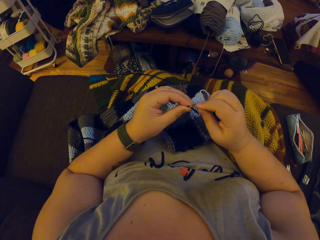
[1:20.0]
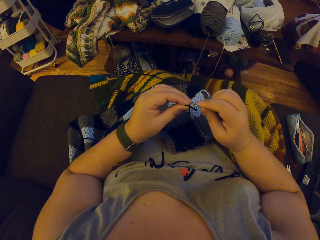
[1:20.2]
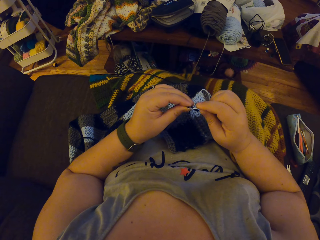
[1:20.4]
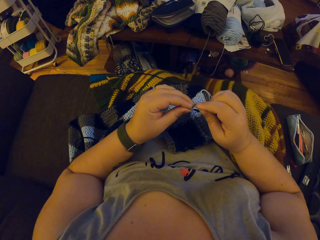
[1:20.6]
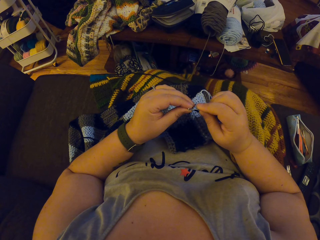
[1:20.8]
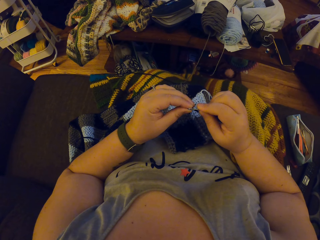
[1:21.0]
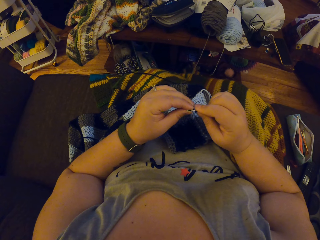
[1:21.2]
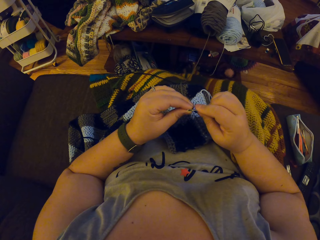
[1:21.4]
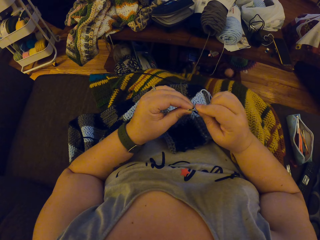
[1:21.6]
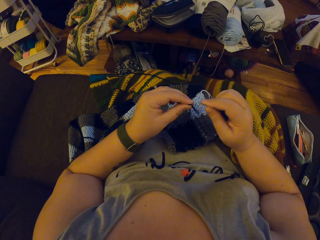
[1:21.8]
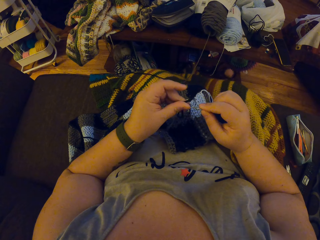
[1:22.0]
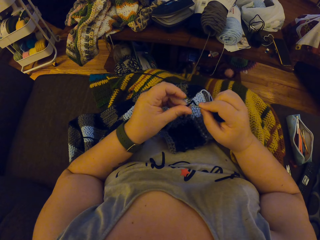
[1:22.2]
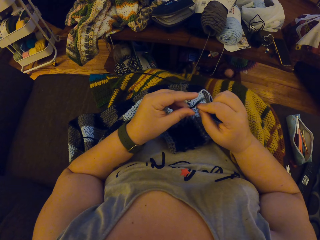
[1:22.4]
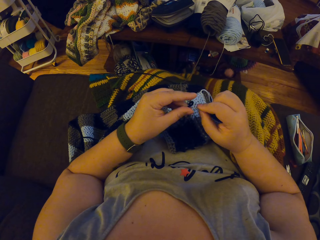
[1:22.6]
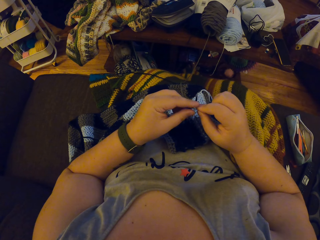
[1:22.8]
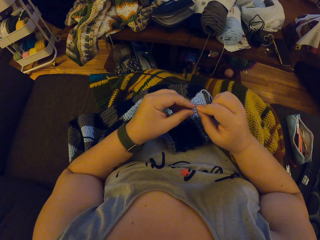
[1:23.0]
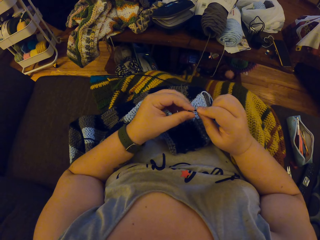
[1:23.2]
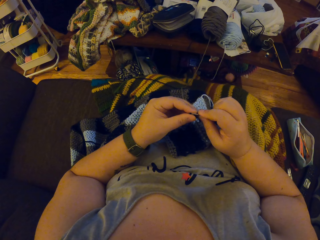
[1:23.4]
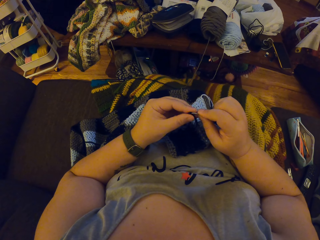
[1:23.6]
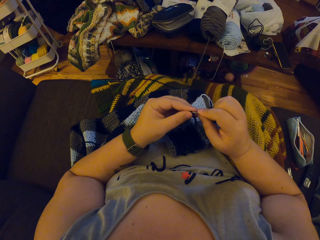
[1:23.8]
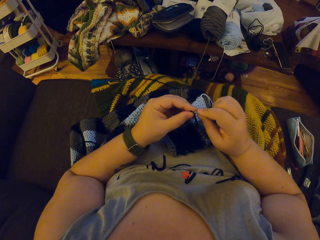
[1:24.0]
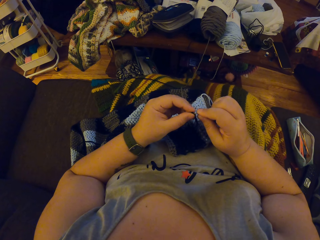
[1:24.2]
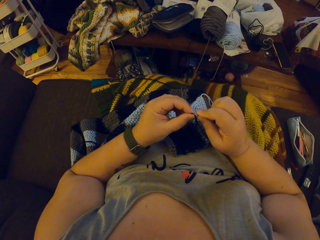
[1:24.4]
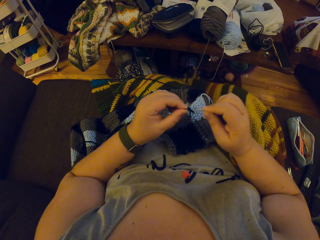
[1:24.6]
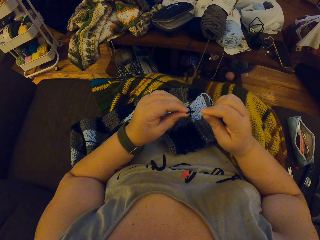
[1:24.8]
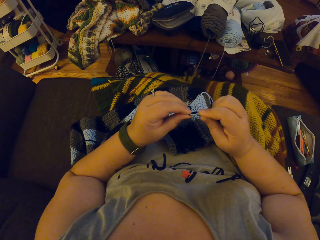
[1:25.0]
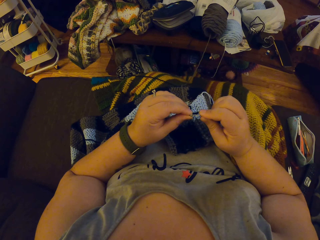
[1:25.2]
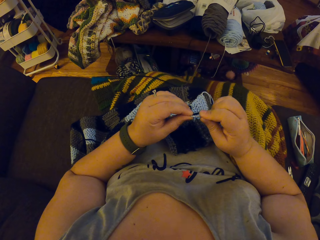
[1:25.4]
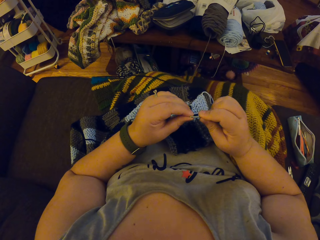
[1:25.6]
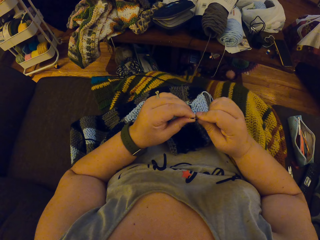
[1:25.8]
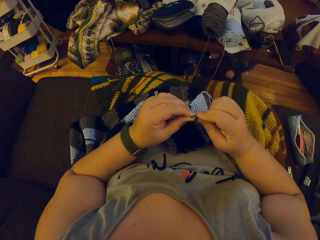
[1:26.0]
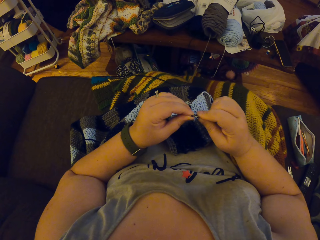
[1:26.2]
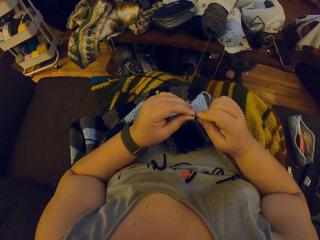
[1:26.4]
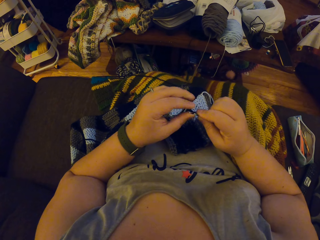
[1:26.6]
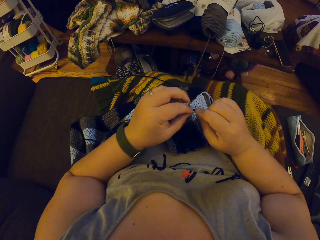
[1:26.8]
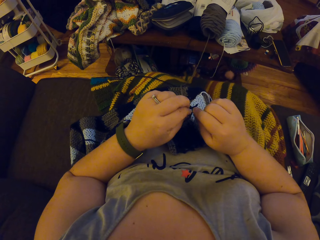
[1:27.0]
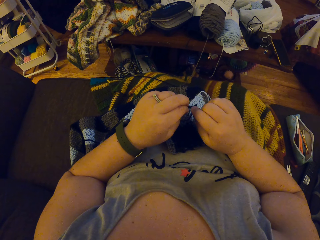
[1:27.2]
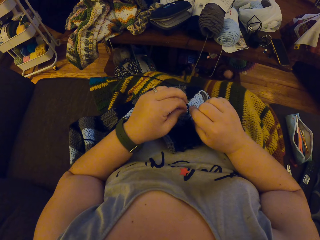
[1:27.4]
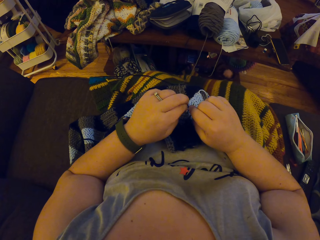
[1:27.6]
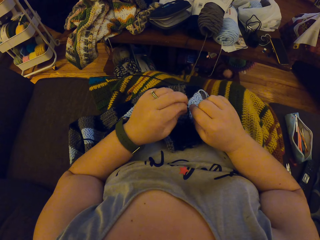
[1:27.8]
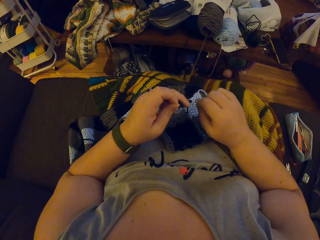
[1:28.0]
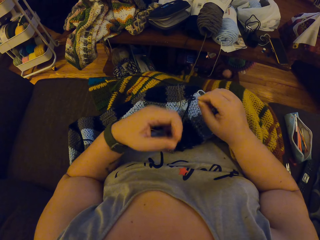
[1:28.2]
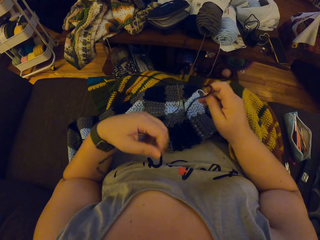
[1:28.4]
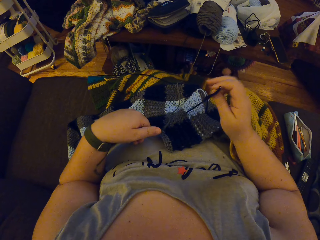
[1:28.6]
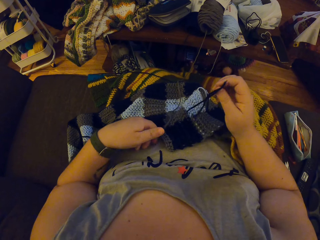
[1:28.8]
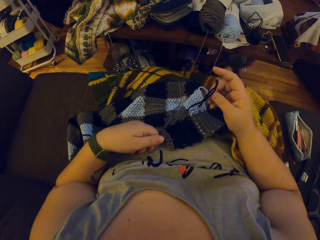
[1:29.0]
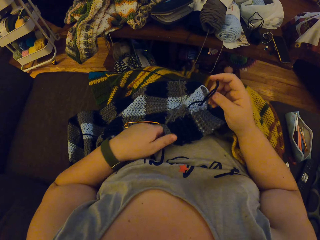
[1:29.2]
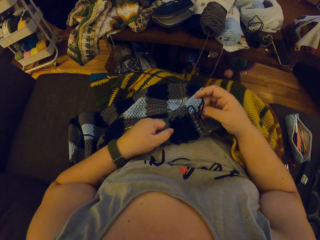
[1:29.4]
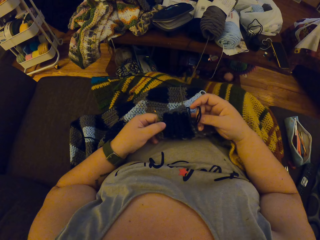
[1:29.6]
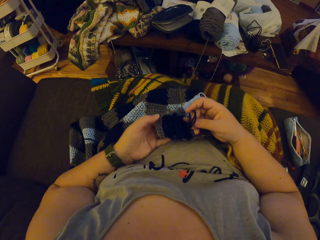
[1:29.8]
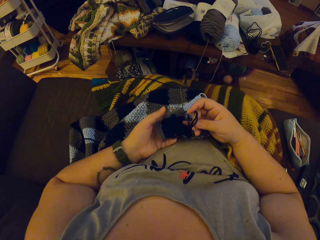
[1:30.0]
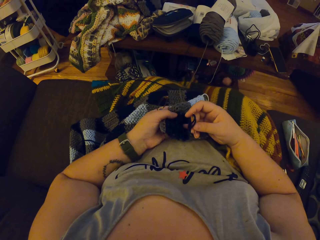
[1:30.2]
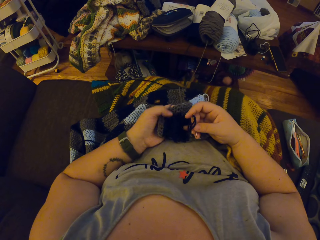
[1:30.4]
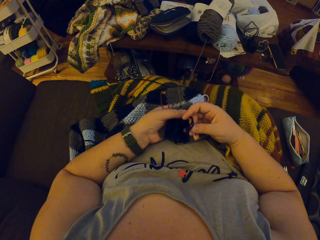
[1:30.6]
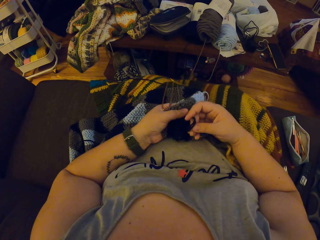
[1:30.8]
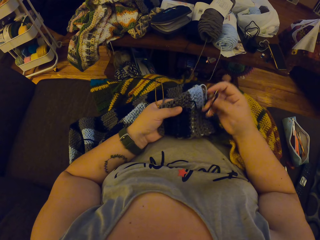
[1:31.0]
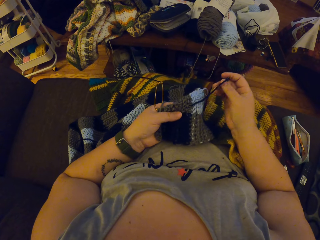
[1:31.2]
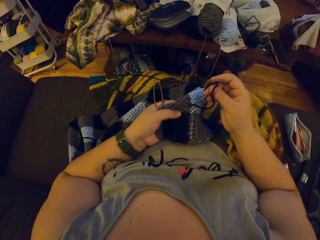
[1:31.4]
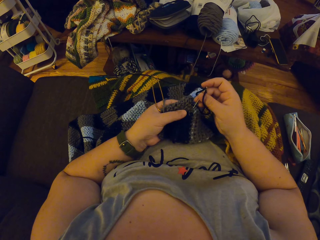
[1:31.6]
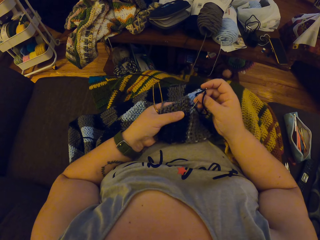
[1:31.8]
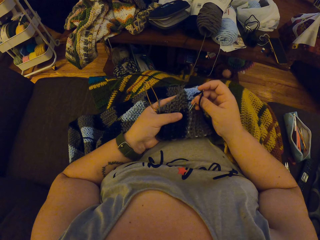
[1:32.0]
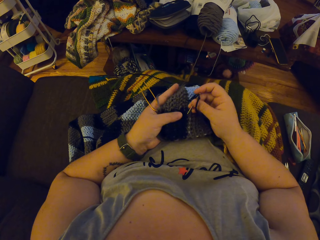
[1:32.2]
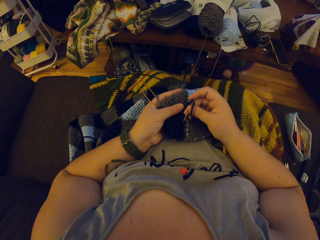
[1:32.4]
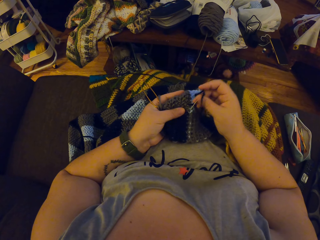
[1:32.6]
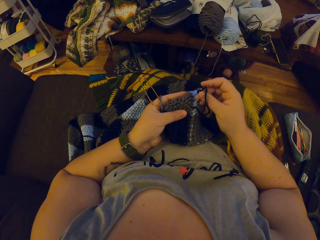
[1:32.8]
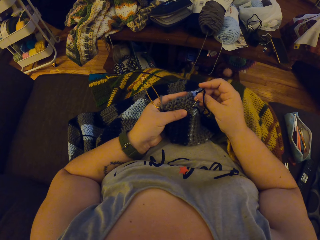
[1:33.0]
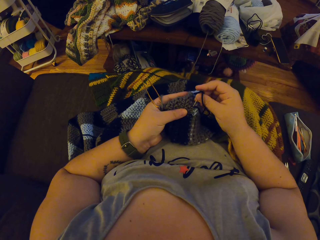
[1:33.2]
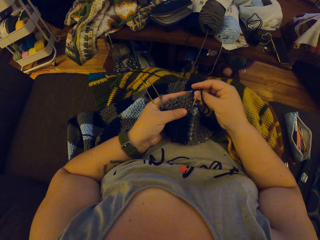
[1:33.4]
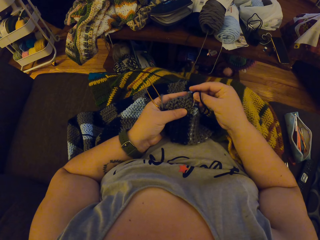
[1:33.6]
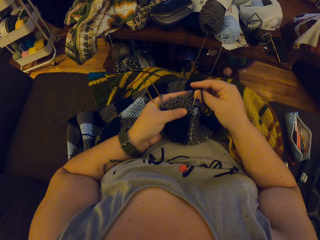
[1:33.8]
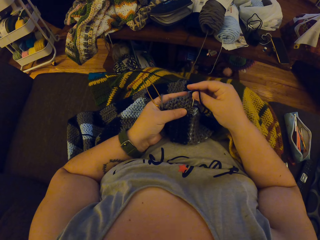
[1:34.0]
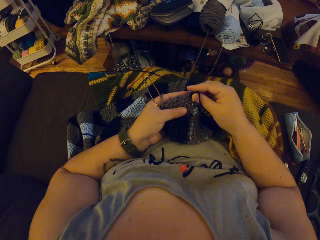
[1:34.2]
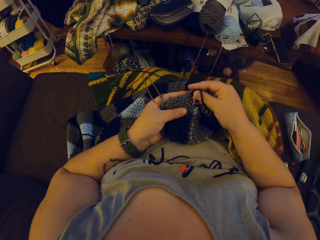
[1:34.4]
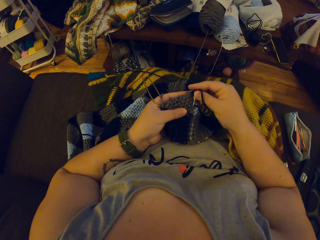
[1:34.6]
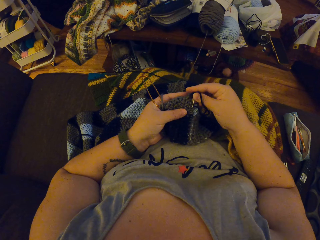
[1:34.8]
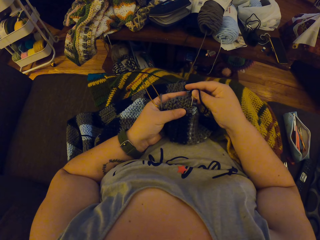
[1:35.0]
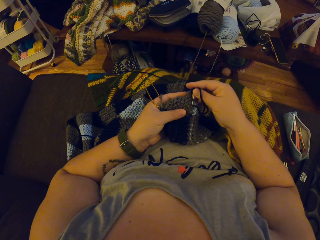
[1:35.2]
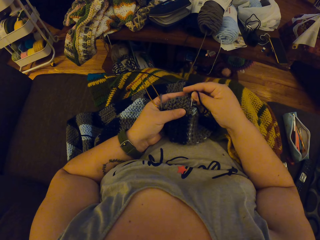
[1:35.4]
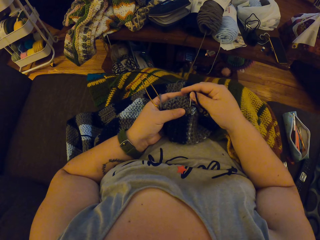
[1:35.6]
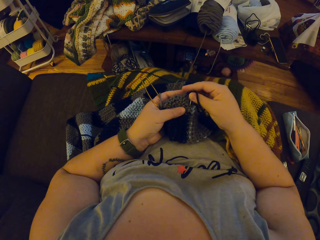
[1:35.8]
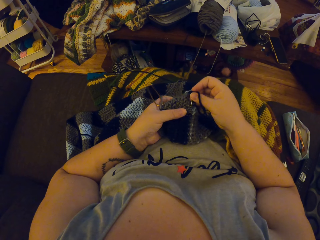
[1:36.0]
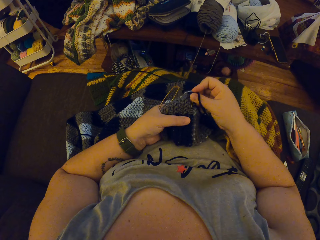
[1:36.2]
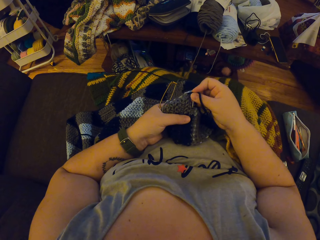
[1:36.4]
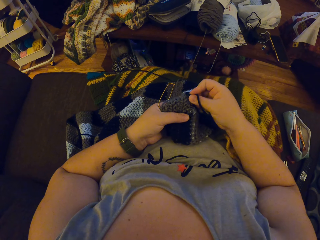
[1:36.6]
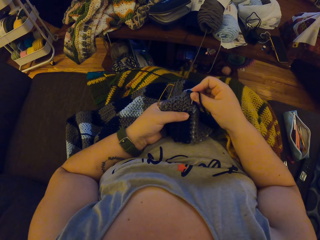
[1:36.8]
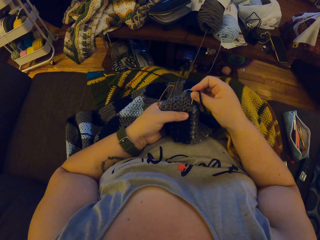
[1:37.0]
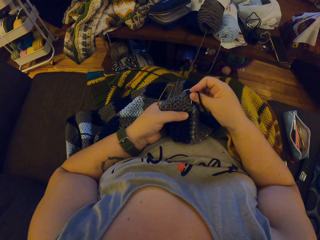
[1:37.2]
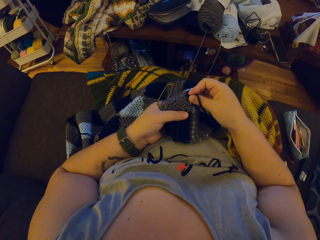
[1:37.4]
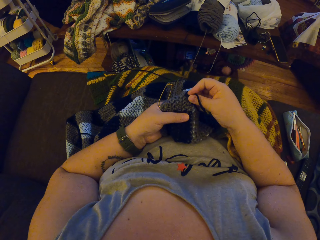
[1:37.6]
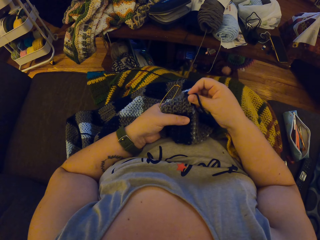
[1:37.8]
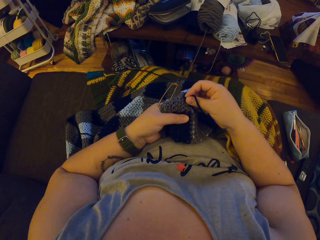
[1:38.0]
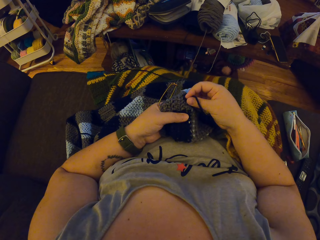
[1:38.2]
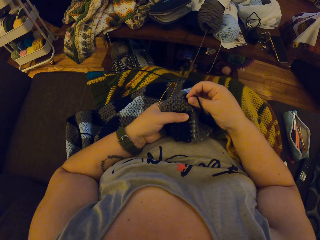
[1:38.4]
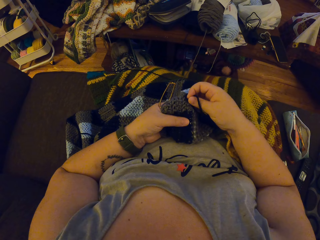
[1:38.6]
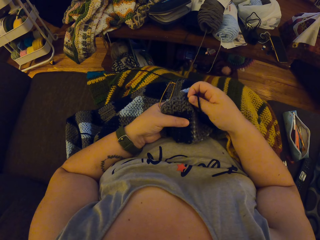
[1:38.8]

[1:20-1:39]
The camera wearer holds a fabric. She picks the crochet with her left hand. She knits the fabric. She seams the crochet with the needle.

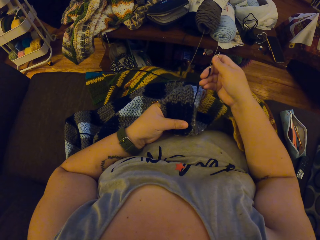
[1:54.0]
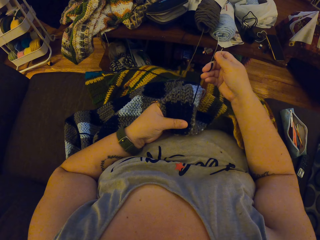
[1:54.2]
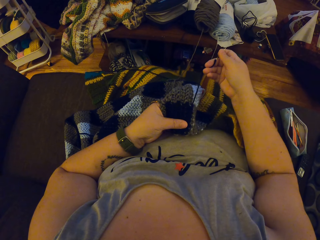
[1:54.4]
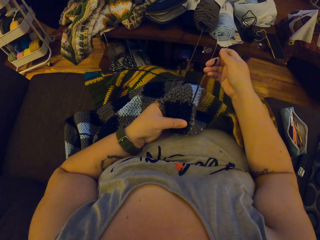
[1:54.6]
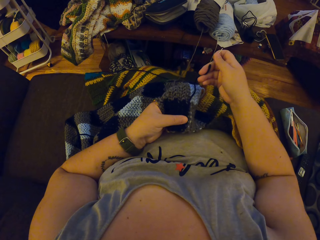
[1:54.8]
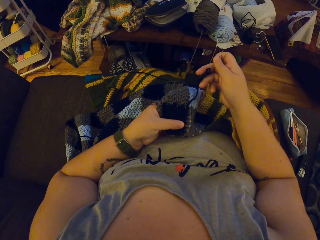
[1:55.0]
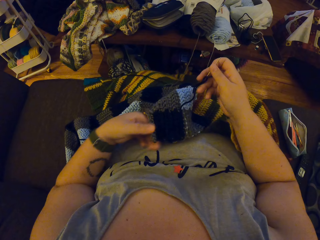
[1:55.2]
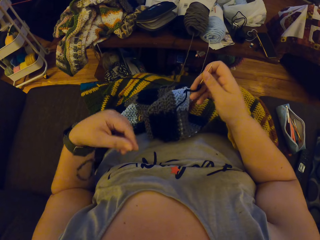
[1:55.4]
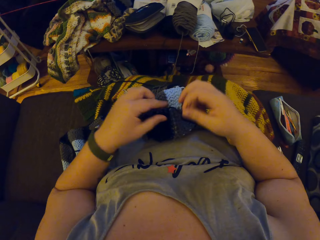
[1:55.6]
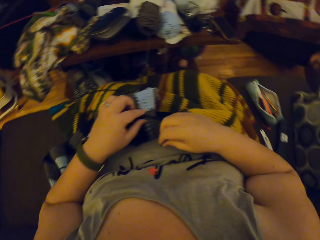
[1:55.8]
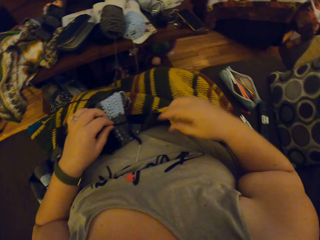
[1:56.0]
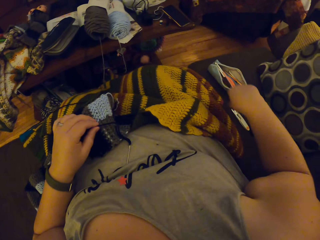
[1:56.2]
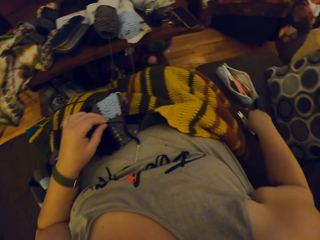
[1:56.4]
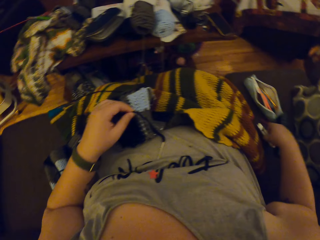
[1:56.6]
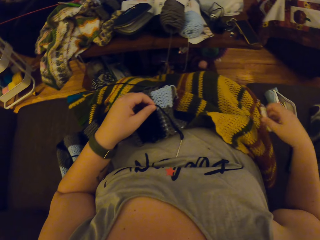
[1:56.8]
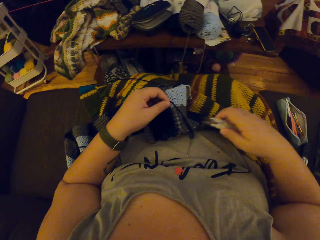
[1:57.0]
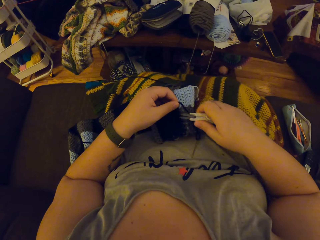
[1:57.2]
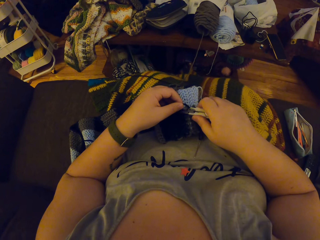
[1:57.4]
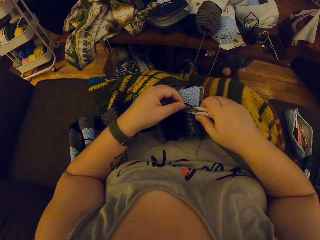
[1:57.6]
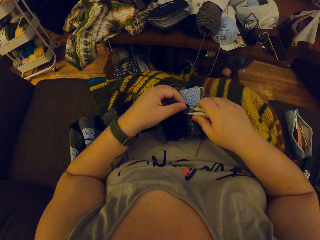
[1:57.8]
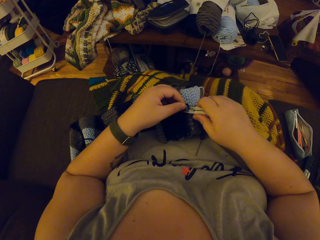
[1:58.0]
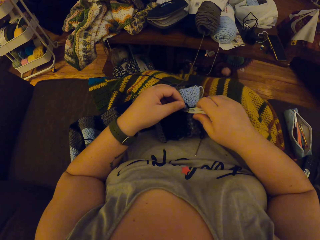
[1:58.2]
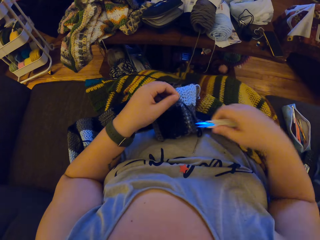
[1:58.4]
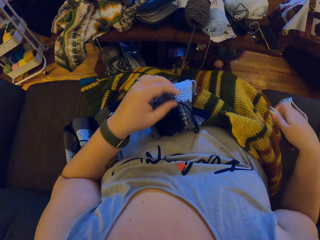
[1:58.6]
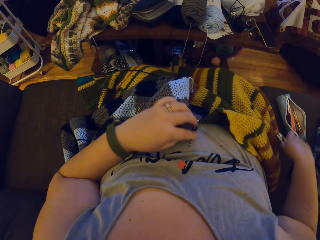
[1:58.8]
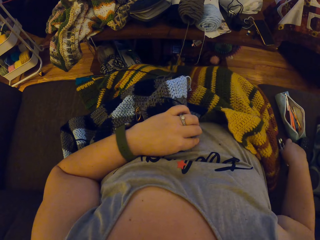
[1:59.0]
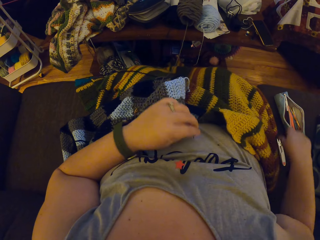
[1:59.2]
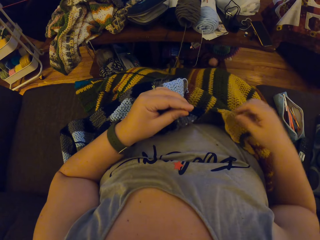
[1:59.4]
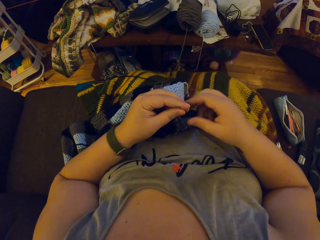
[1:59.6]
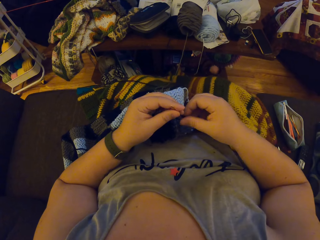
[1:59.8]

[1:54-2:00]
The camera wearer removes her left hand on the crochet. She drops the needle on the belly. She picks the pair of scissors on the couch. She cuts the yarn on the crochet with the pair of scissors. She drops the yarn on the crochet. She drops the pair of scissors on the couch and picks the needle on her belly.
